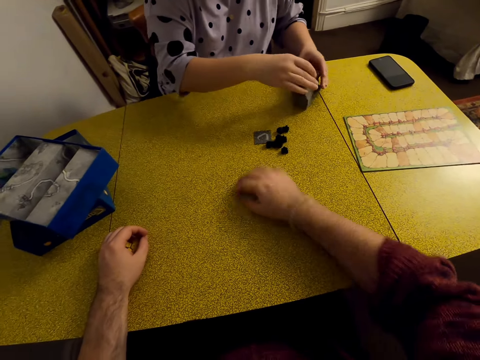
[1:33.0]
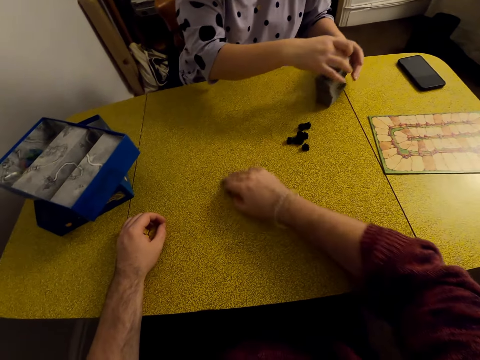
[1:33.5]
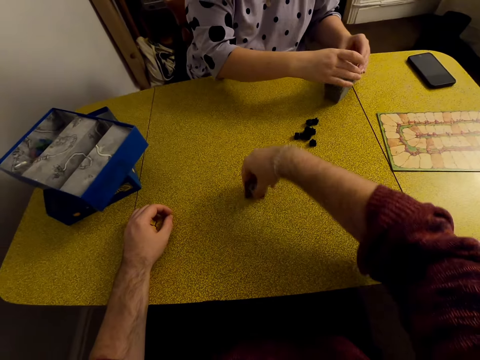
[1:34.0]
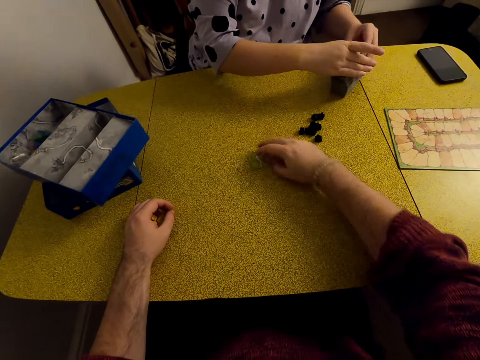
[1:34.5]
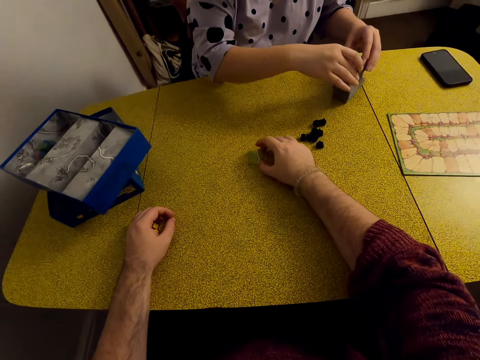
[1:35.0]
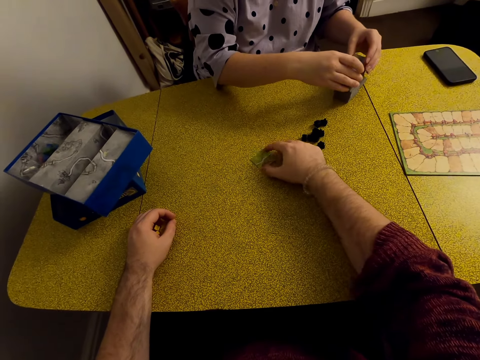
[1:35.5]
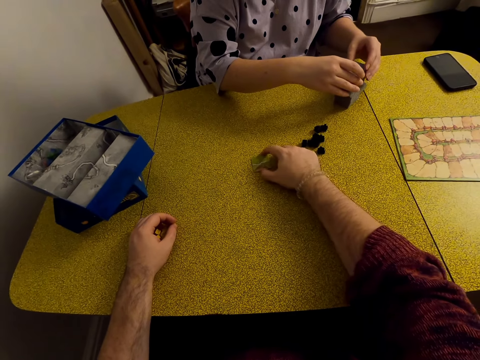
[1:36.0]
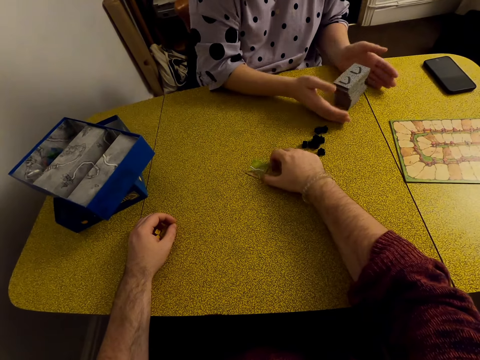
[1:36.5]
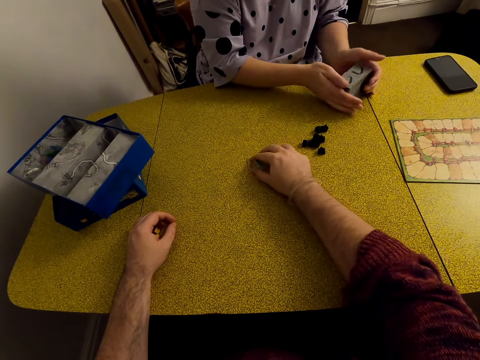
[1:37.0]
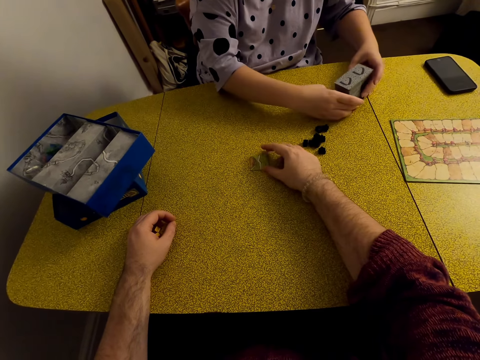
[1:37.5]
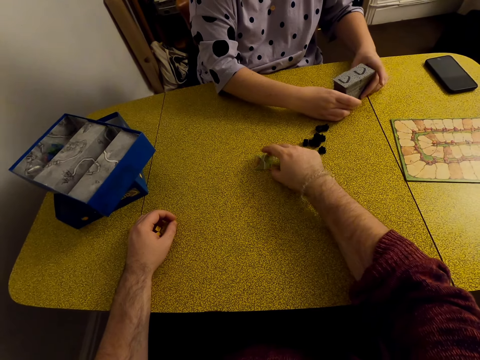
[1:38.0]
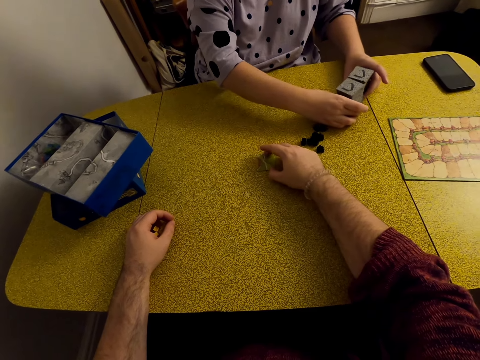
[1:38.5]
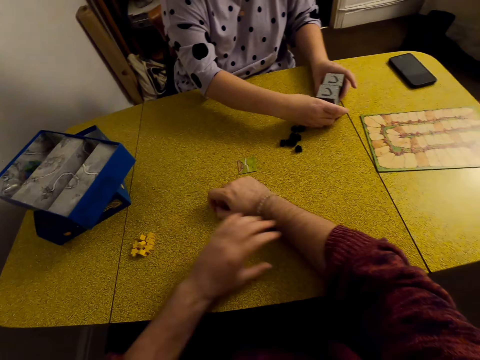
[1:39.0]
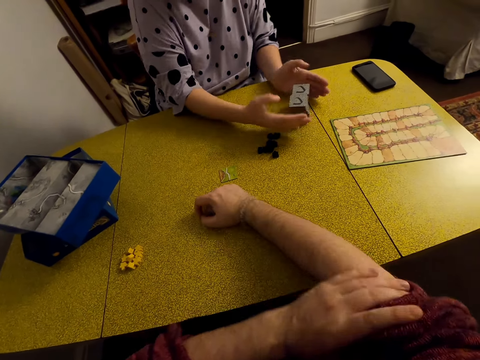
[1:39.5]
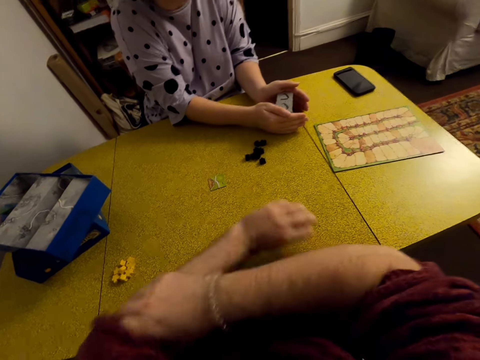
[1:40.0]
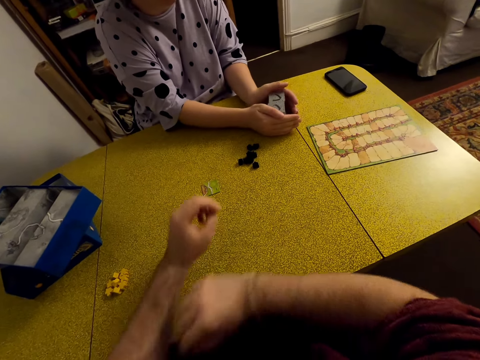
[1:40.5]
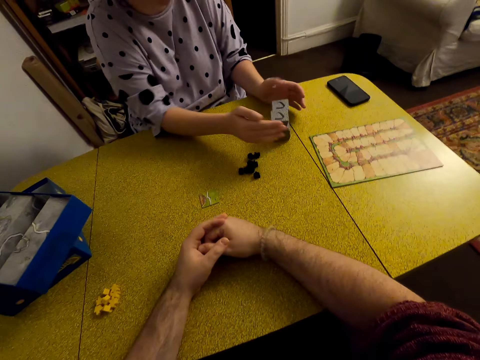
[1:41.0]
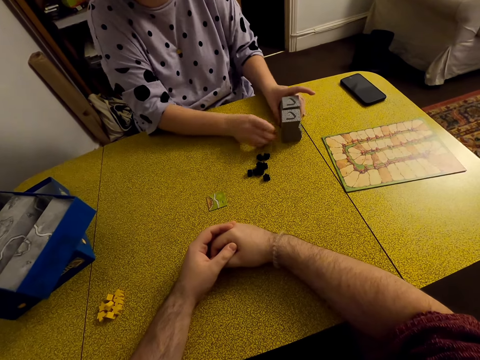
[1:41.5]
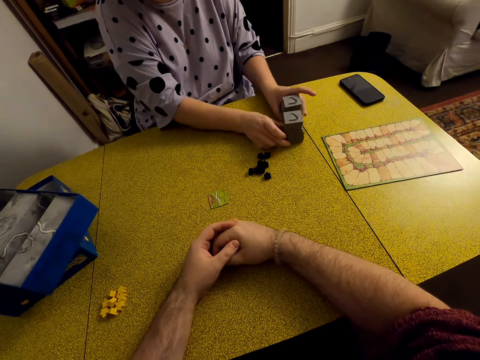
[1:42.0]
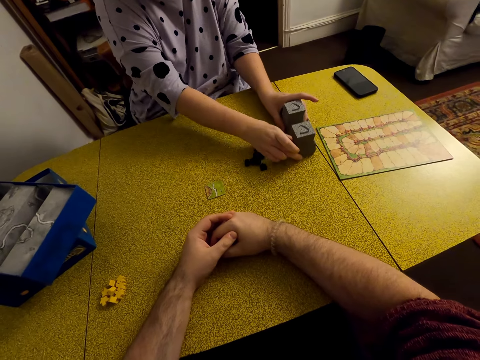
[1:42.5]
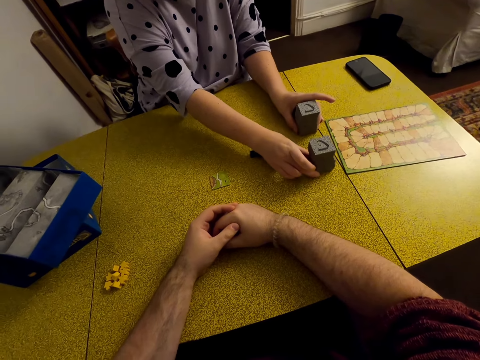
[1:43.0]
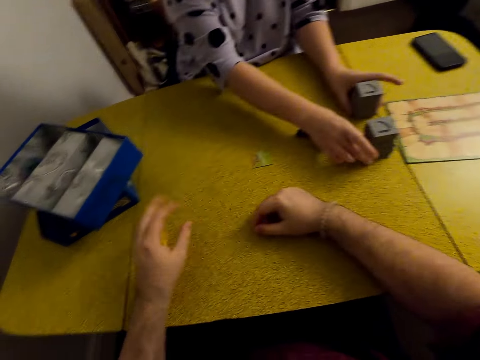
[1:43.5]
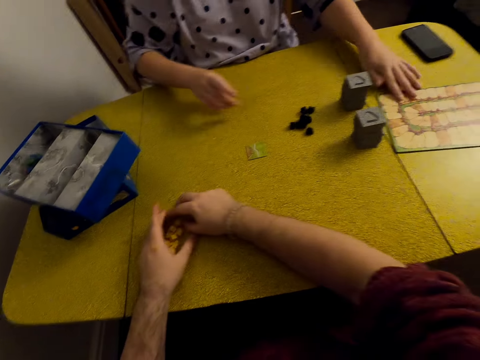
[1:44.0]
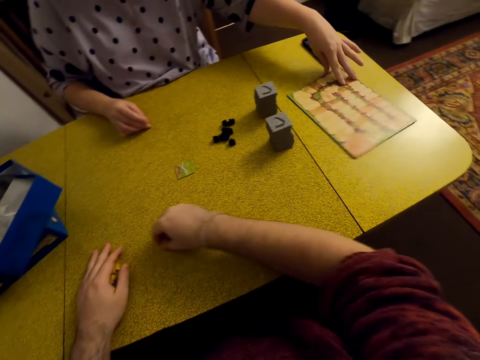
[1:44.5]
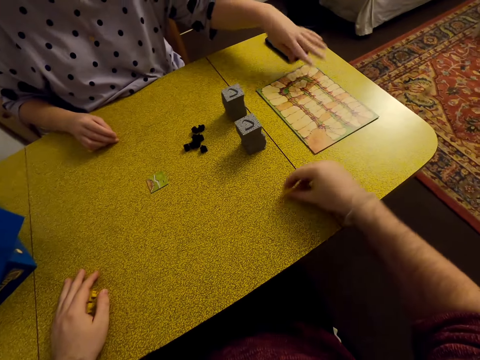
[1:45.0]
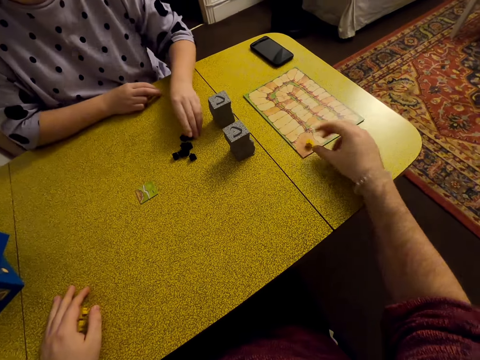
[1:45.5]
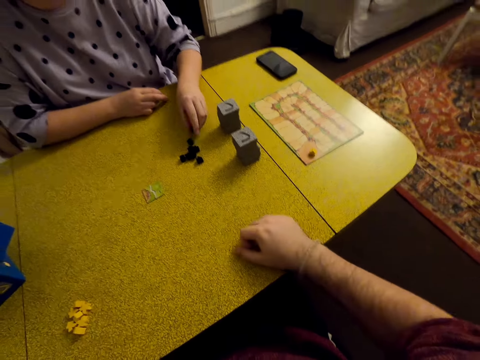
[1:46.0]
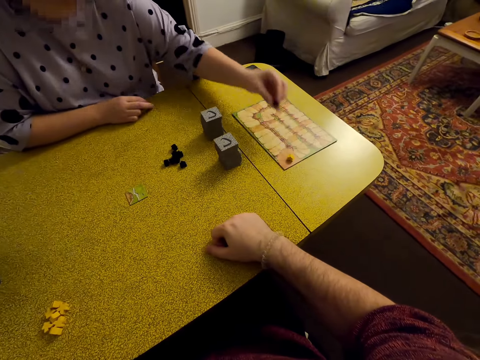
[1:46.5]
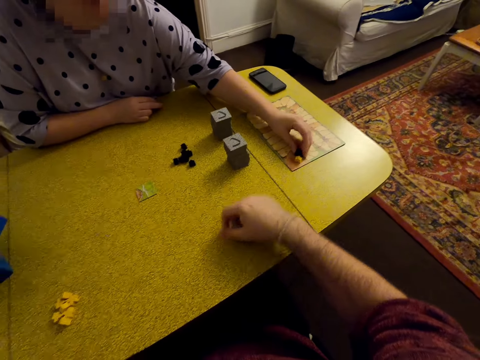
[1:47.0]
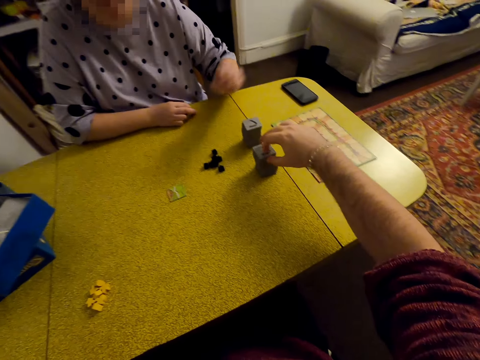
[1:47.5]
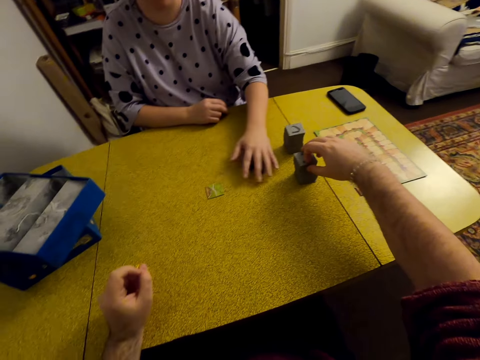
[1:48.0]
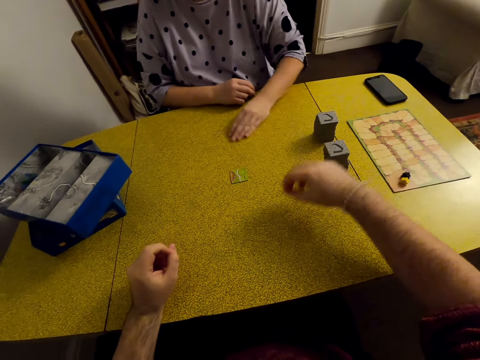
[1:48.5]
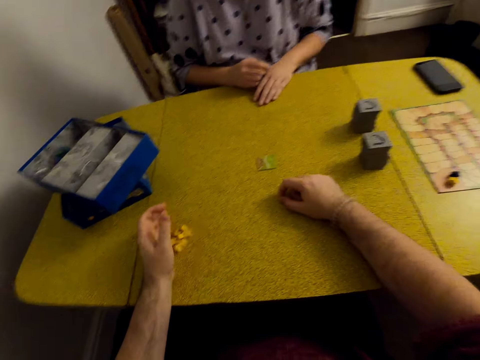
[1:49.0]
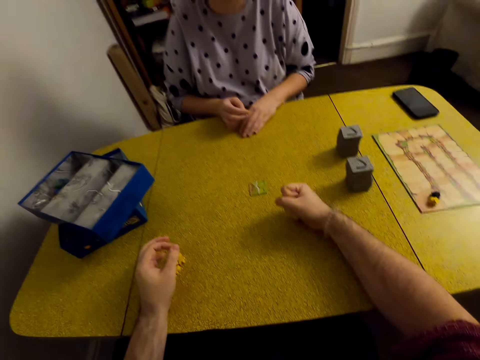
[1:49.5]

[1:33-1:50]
The camera wearer turns a tile upside down. They put the card on the table. A lady arranges a tile and pushes tiles on the table. The camera wearer puts a meeple on the board. They move the stars. The lady puts a meeple on the board. The lady moves the stars.

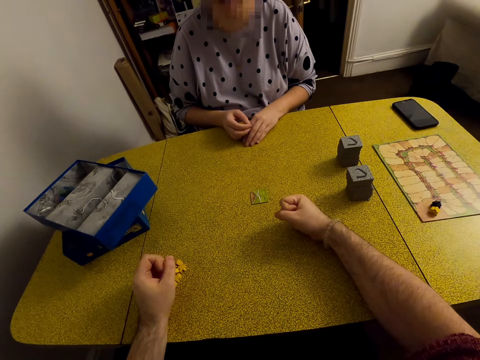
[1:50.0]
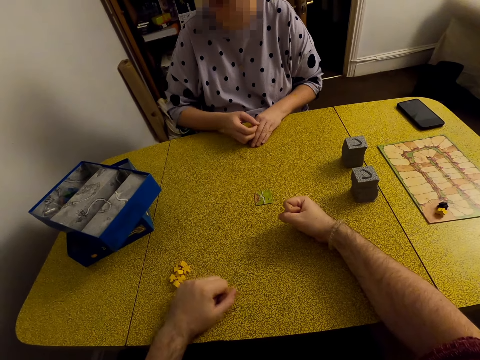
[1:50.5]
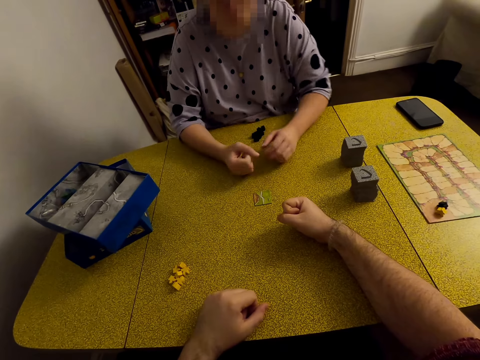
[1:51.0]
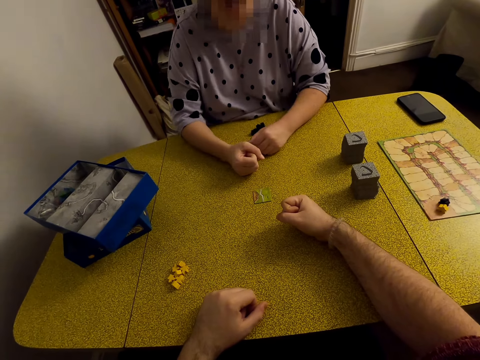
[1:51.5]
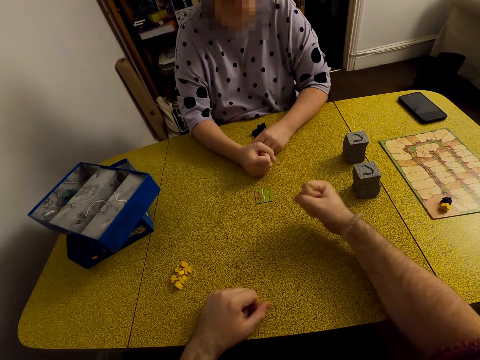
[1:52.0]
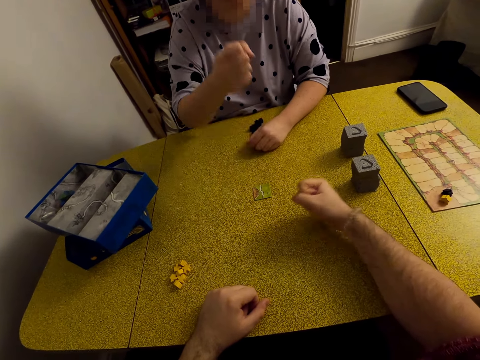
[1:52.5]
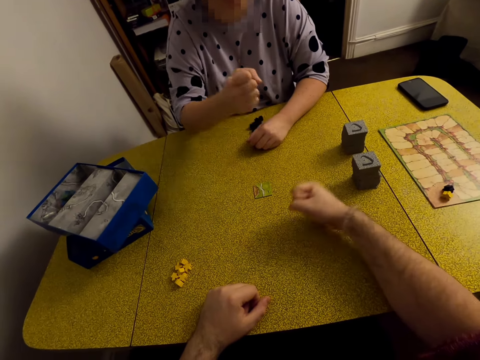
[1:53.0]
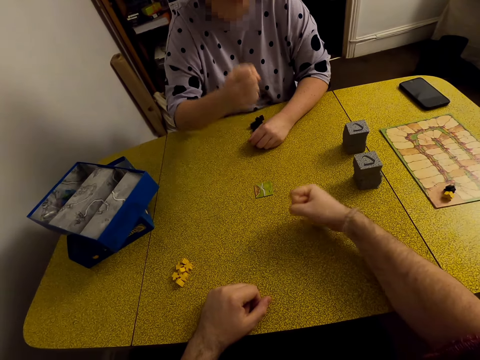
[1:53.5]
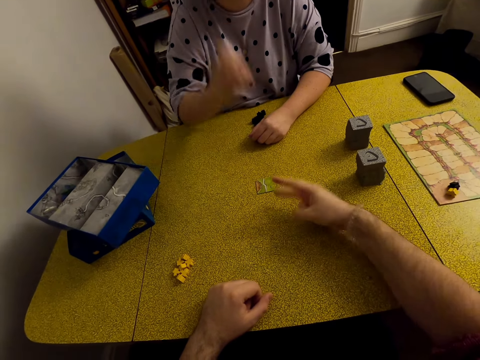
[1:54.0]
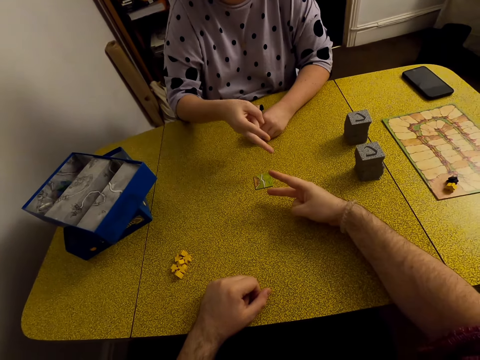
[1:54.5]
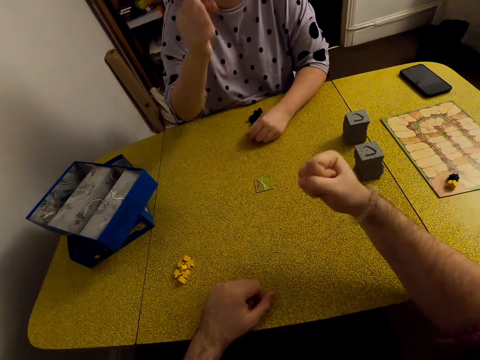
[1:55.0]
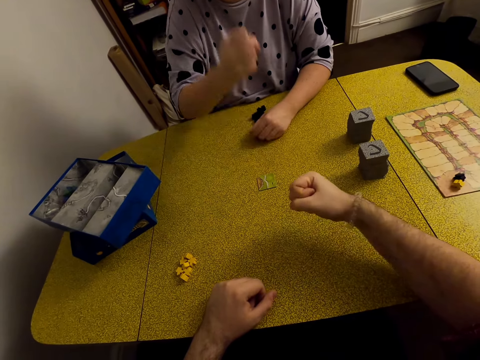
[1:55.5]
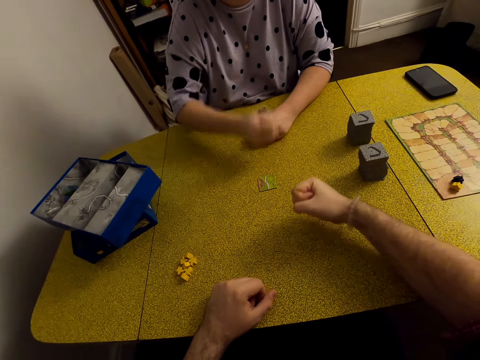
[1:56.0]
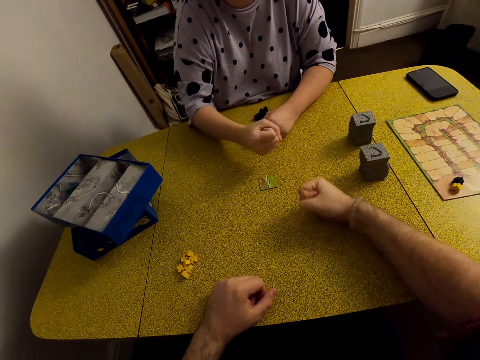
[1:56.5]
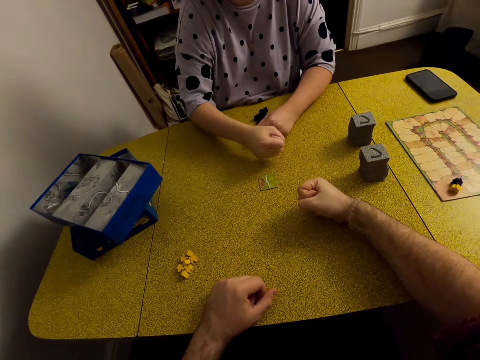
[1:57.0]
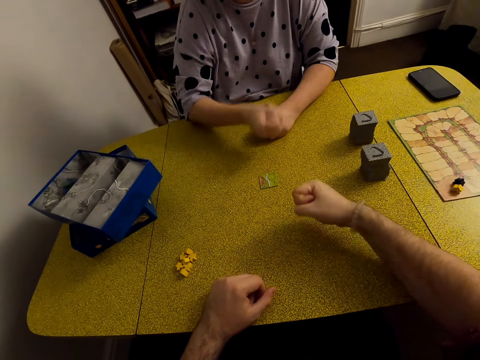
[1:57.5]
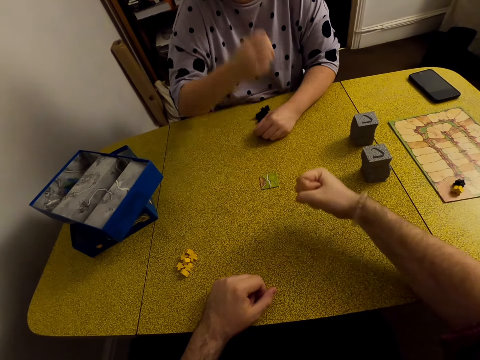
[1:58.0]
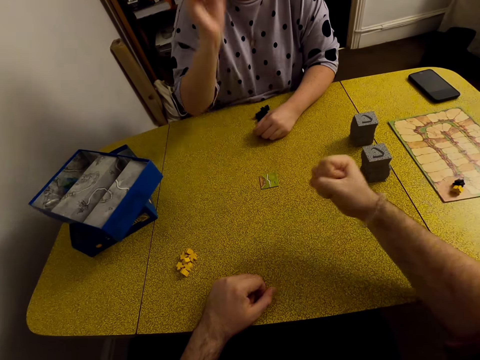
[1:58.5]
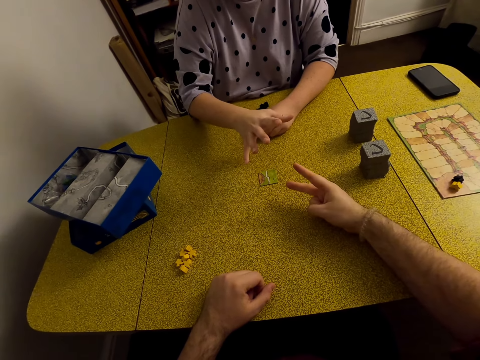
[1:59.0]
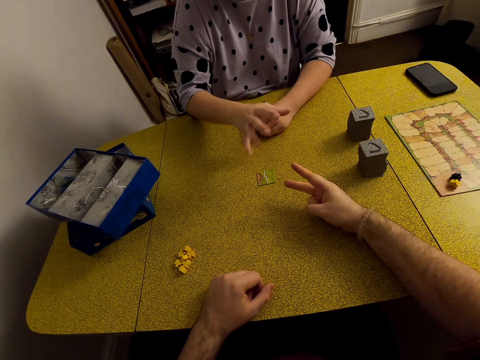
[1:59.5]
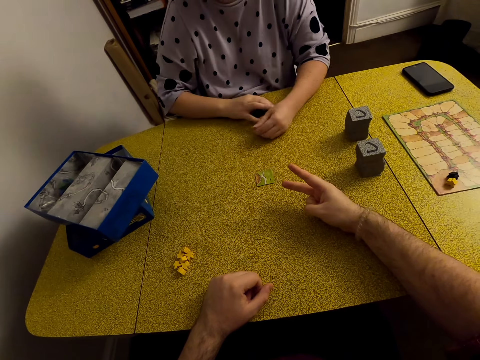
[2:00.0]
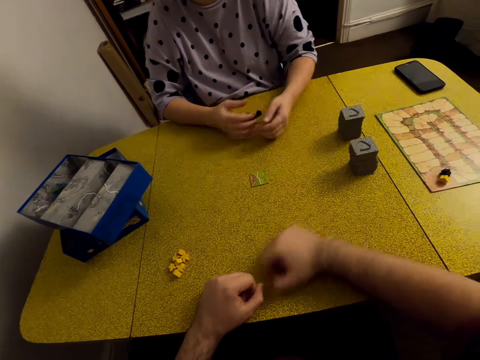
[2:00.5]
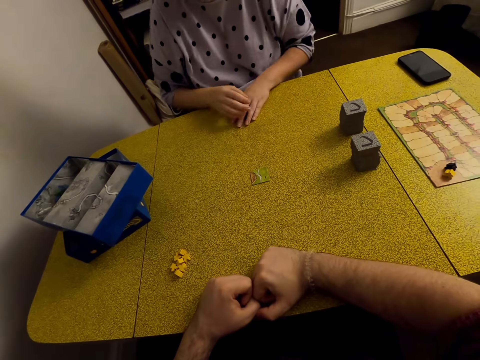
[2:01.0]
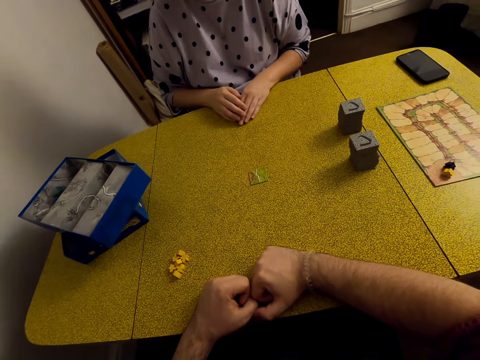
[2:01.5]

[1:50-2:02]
The camera wearer plays with hands. They move hands. A woman moves hands. The camera wearer looks around.
